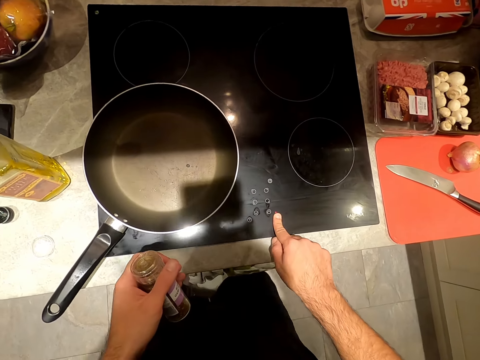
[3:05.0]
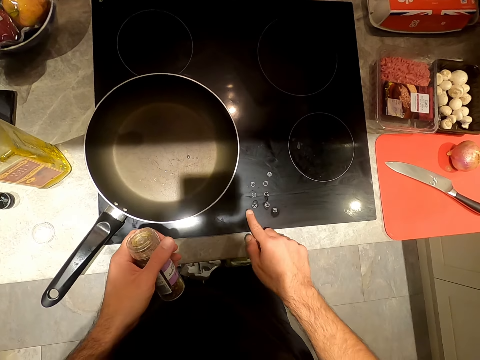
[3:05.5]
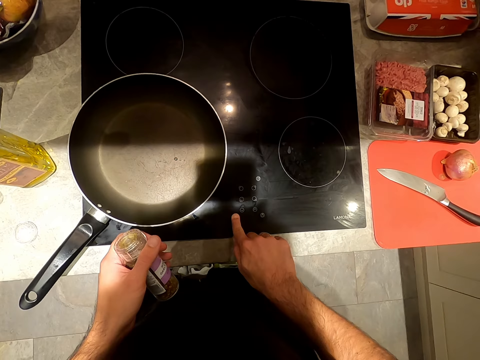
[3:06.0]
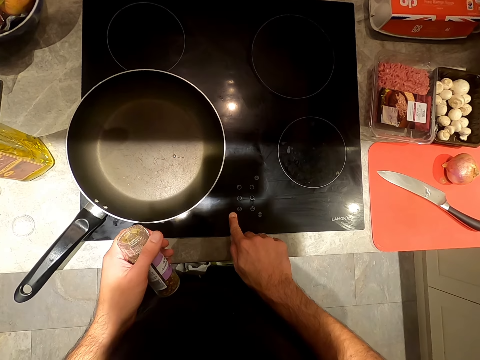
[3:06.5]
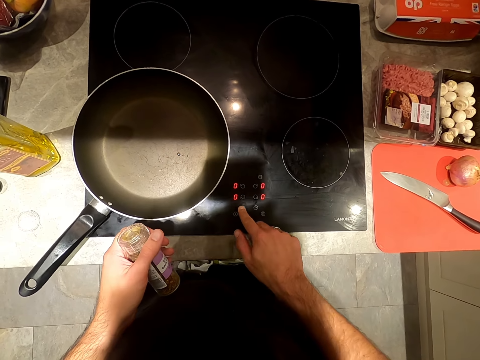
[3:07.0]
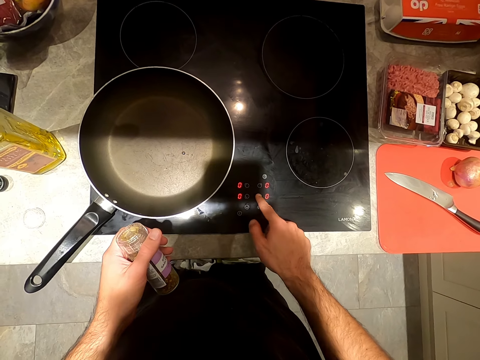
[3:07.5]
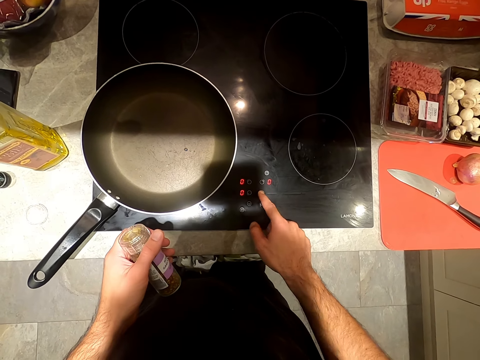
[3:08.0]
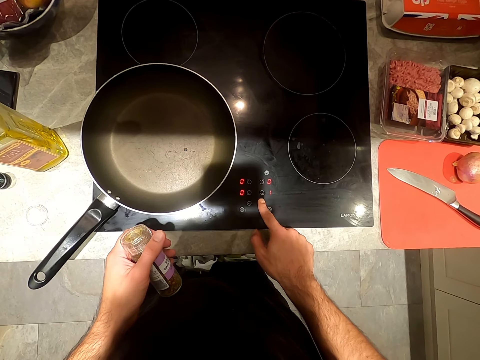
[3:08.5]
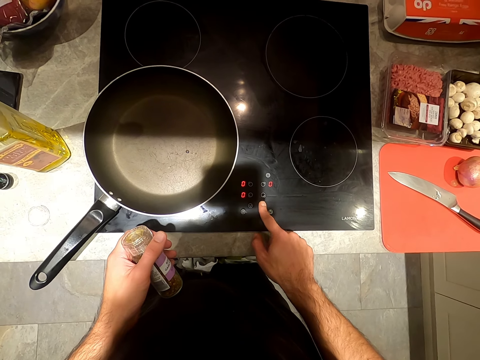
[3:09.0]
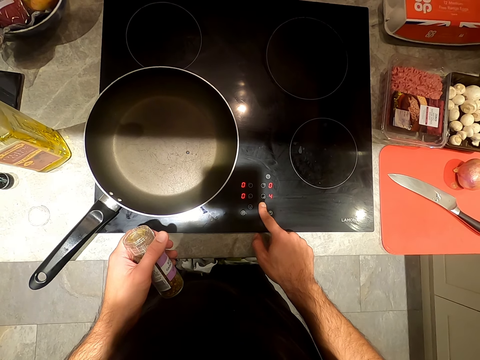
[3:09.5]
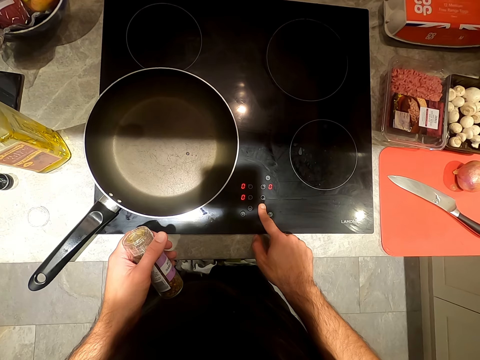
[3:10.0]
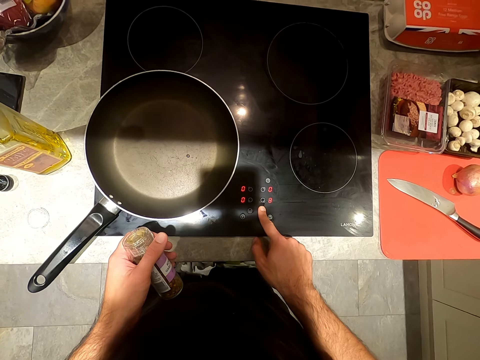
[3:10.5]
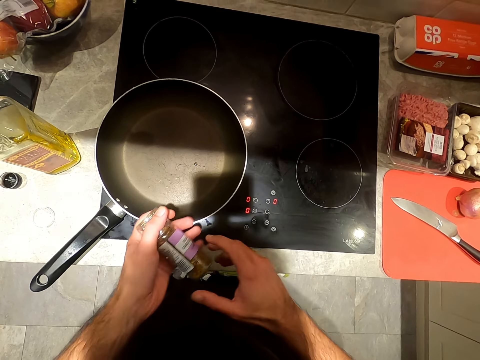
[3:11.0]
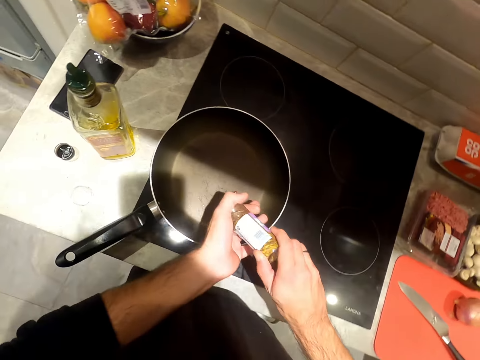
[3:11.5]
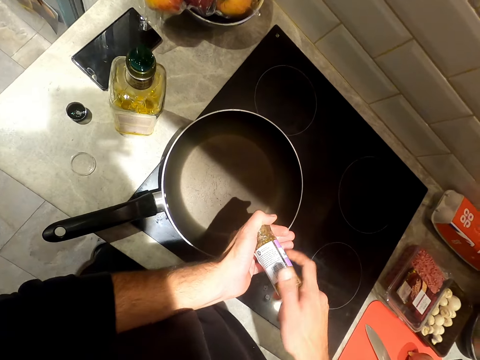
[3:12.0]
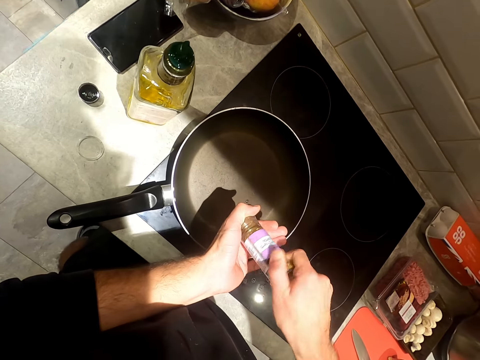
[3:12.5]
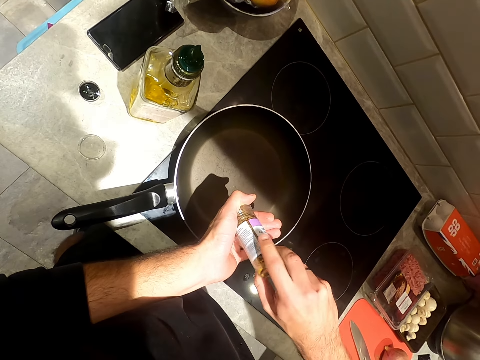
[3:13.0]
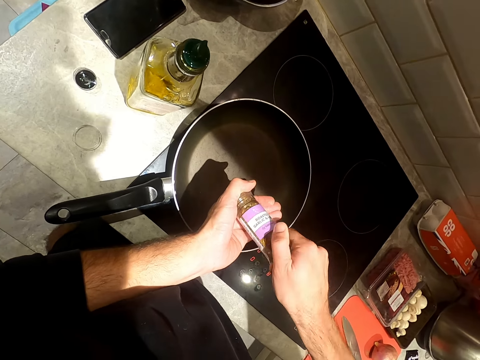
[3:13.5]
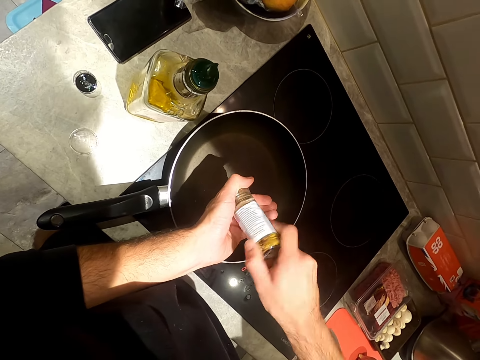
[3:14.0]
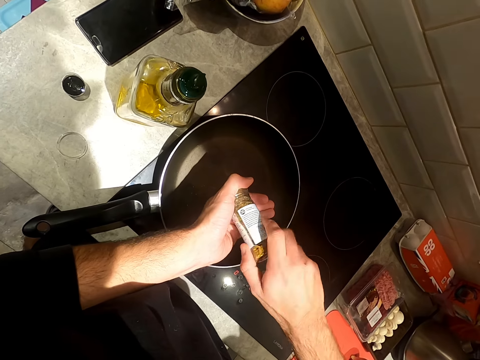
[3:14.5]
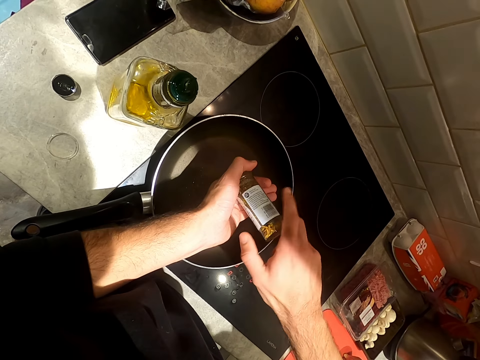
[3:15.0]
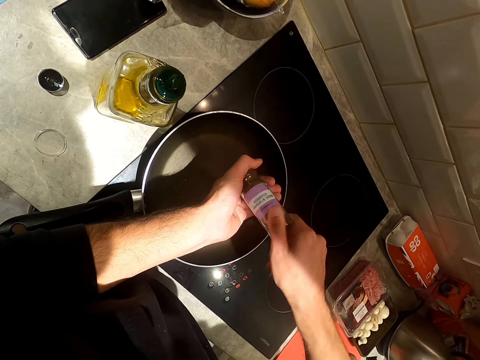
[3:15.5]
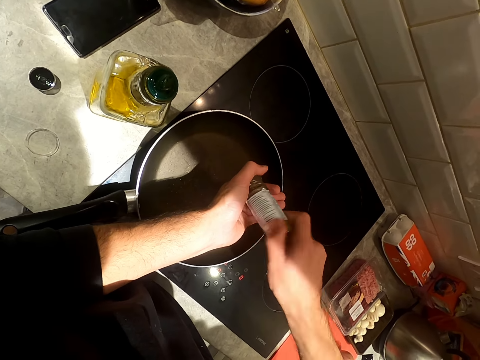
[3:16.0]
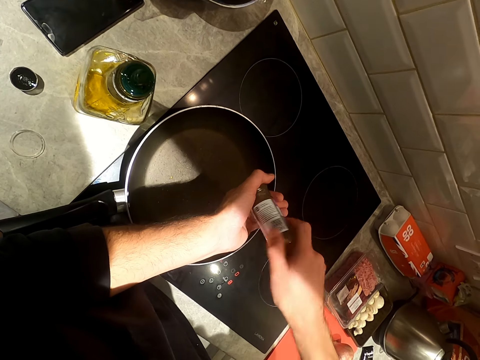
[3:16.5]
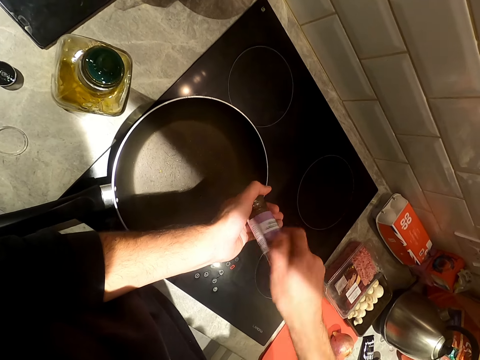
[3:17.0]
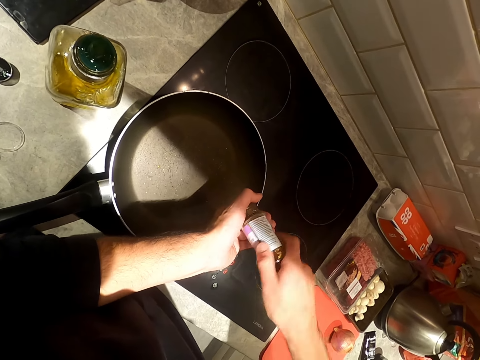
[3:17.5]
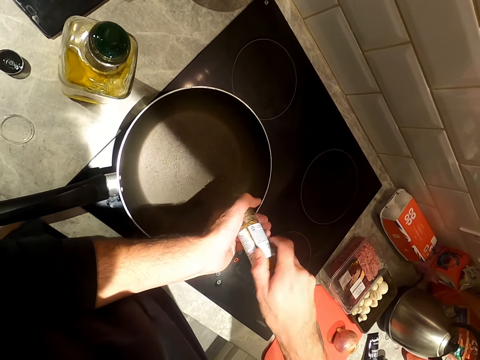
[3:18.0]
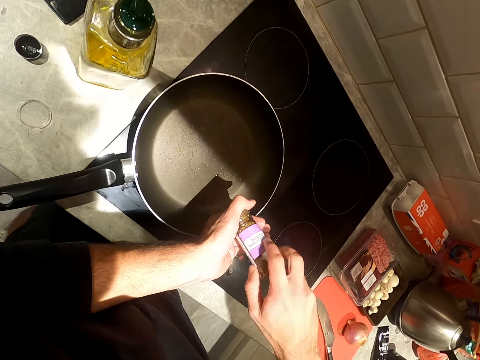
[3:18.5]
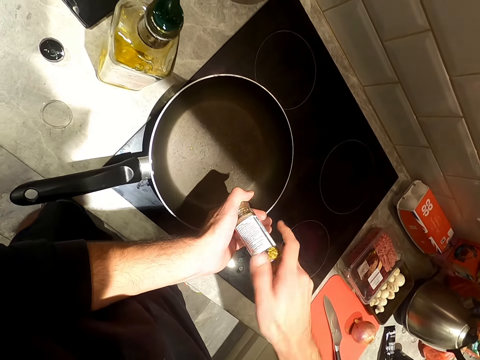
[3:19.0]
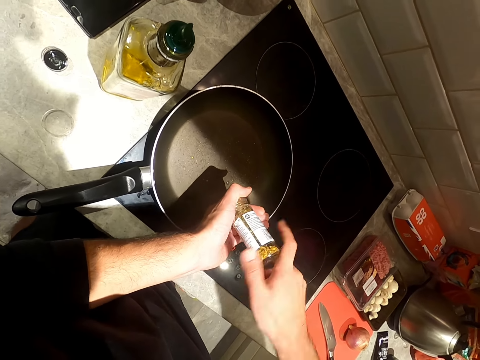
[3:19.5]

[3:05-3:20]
The camera wearer operates the cooking gas. They put spice in the pan.

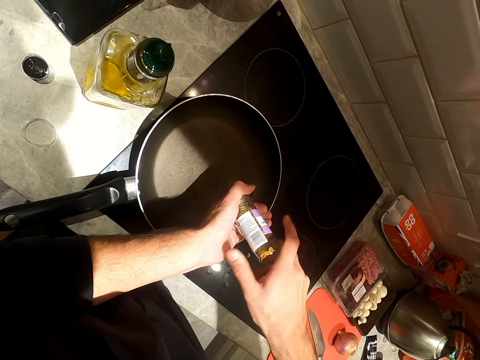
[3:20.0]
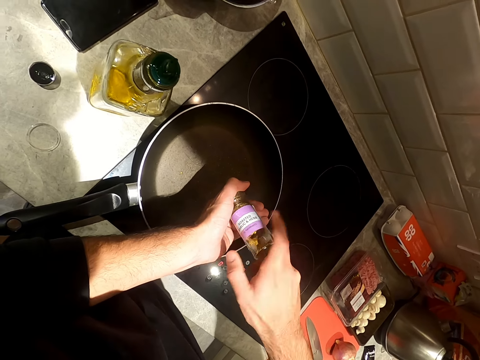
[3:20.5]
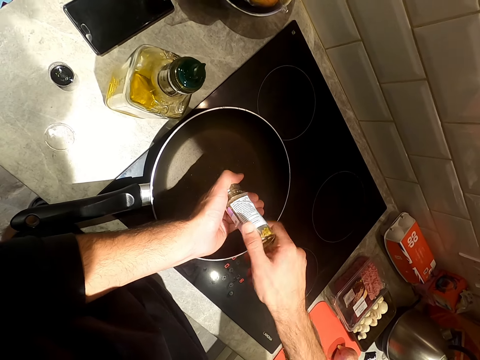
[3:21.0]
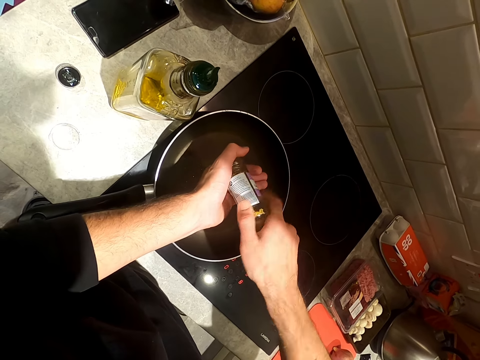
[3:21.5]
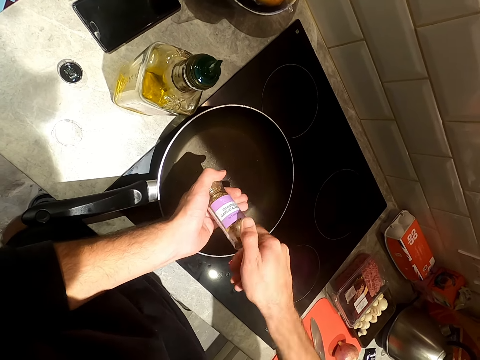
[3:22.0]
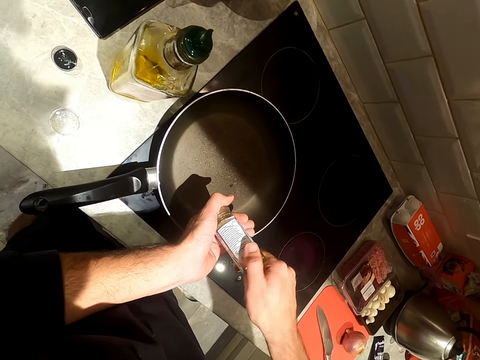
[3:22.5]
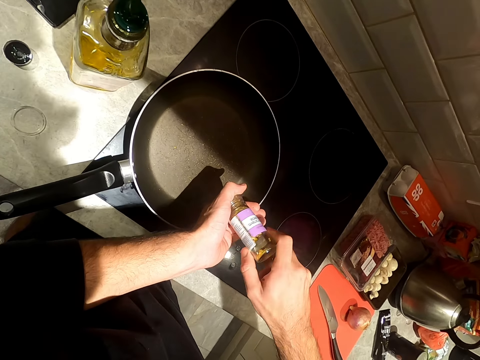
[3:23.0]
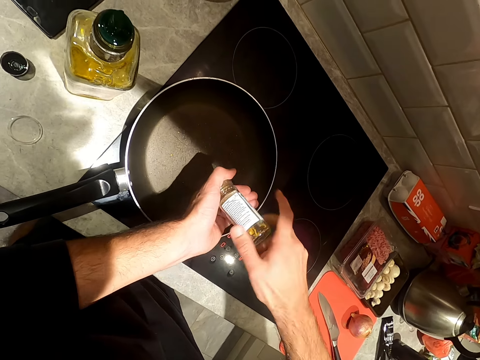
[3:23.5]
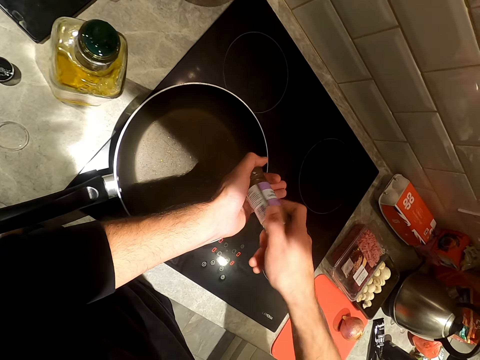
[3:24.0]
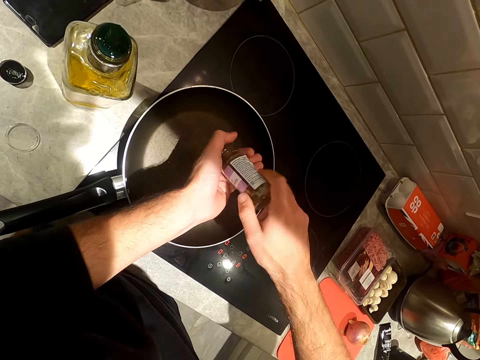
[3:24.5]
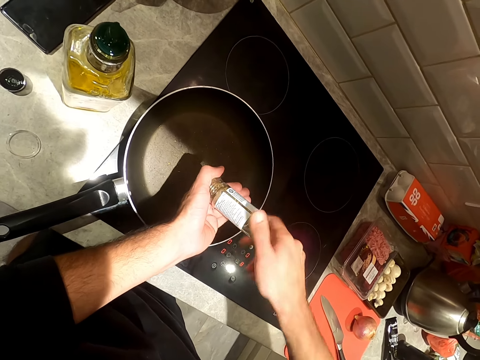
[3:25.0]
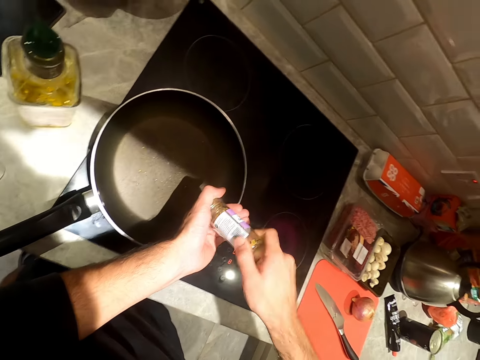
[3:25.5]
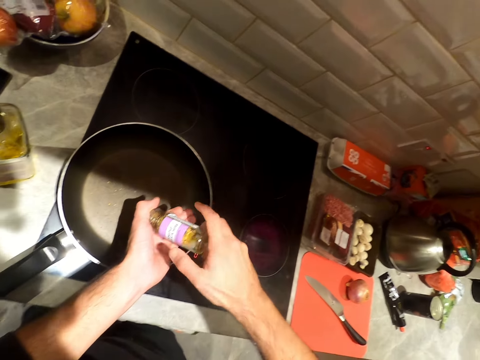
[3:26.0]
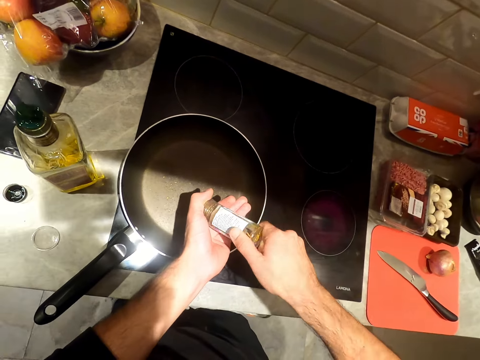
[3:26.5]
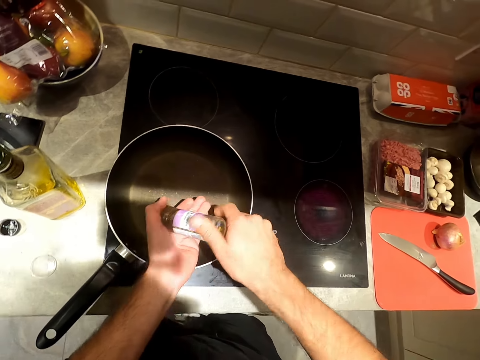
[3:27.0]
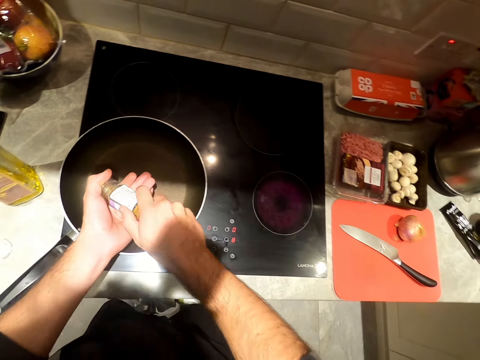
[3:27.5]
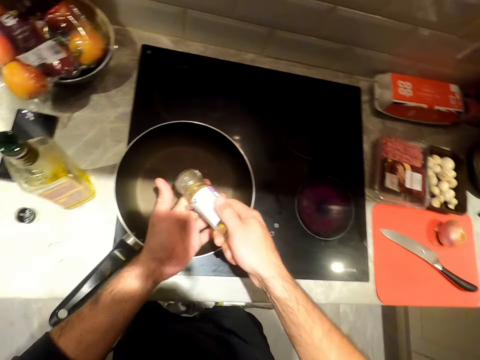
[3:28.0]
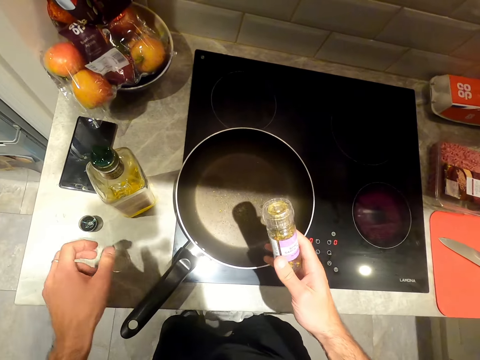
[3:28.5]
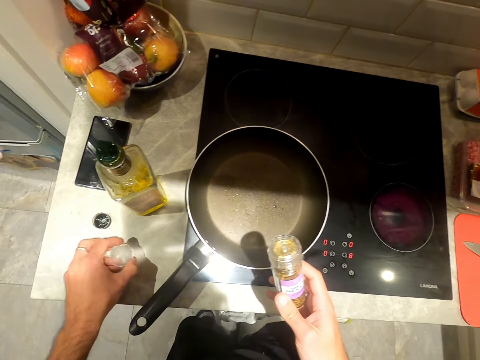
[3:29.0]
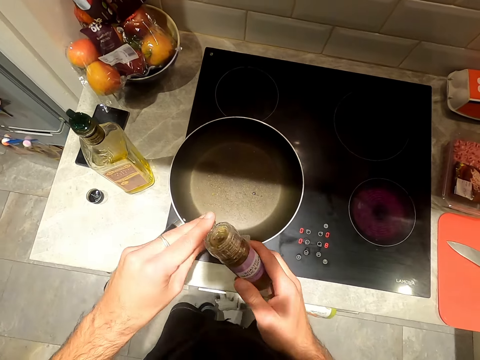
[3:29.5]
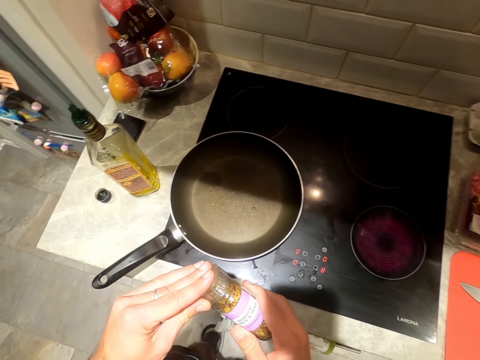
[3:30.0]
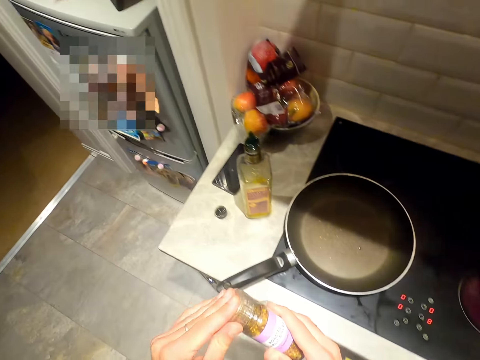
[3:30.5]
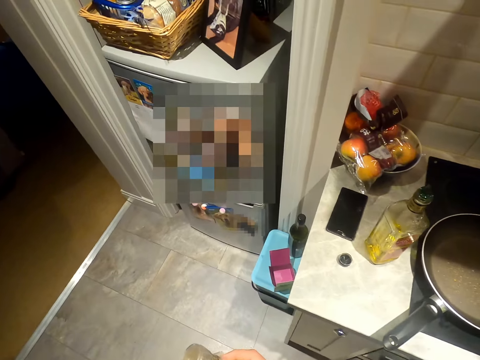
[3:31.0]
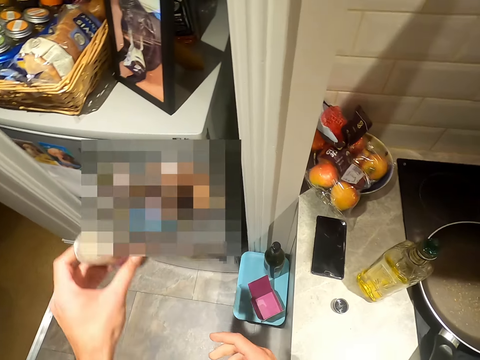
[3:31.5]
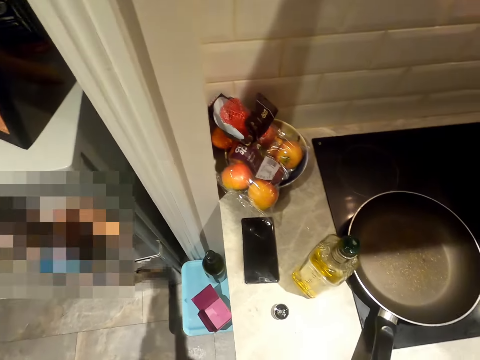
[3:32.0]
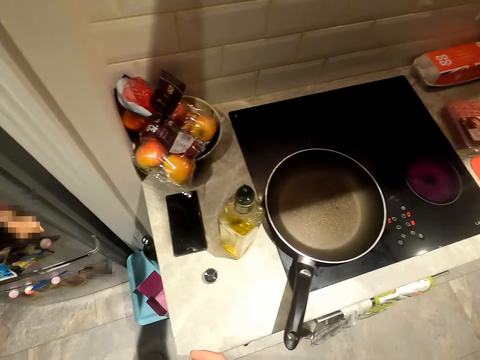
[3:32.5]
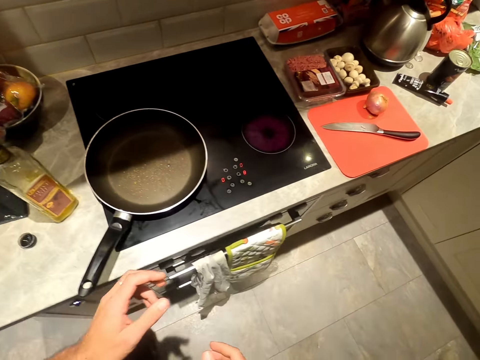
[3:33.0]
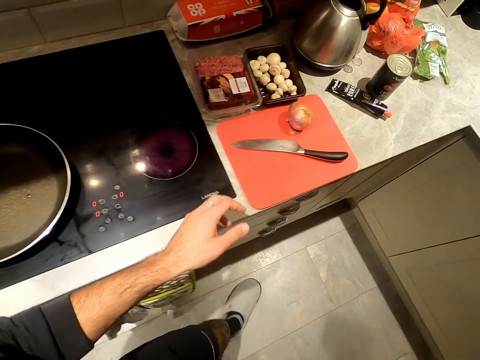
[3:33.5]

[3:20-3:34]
The camera wearer puts something on the table.
